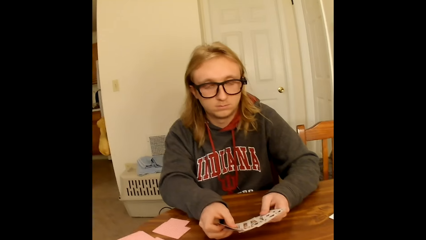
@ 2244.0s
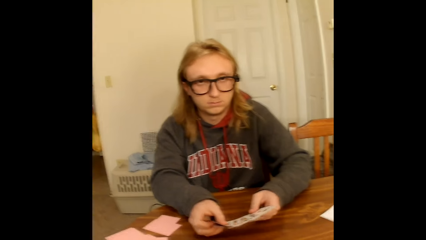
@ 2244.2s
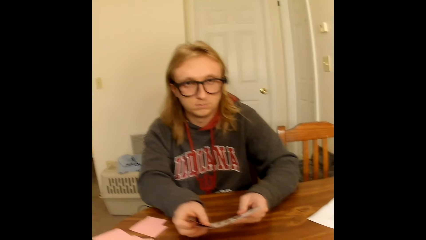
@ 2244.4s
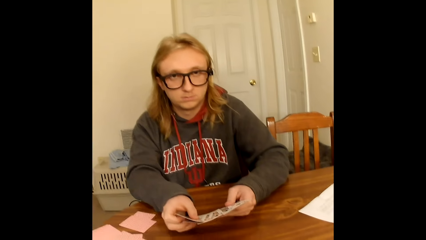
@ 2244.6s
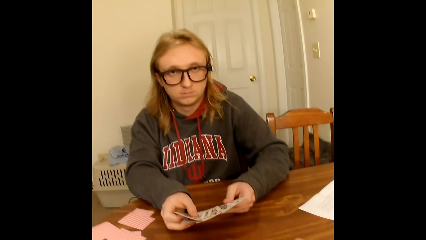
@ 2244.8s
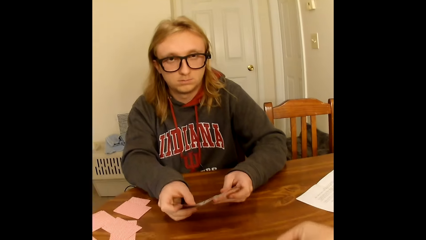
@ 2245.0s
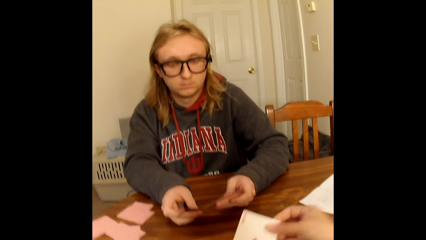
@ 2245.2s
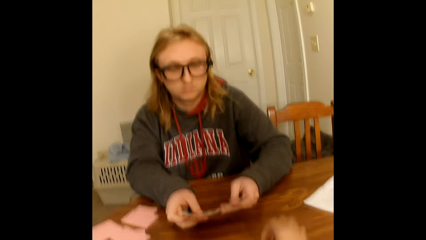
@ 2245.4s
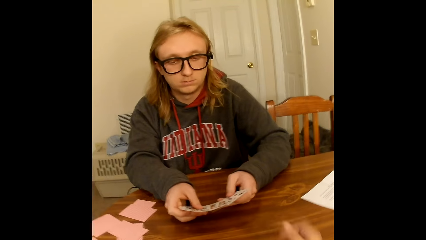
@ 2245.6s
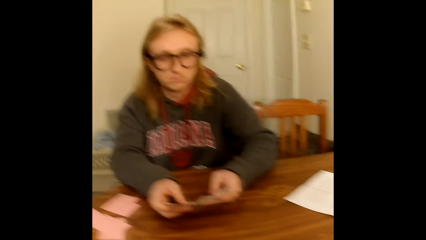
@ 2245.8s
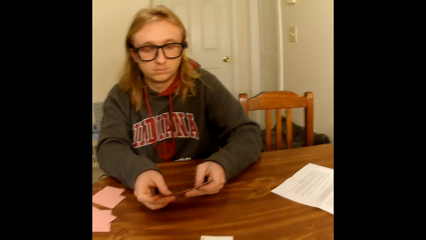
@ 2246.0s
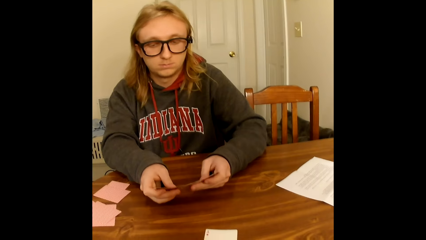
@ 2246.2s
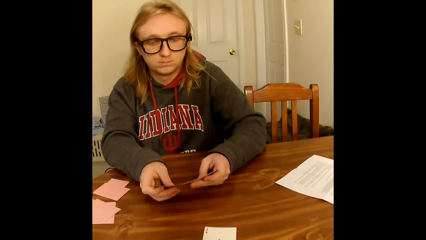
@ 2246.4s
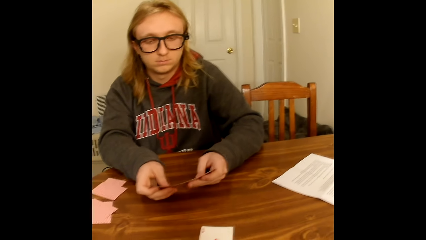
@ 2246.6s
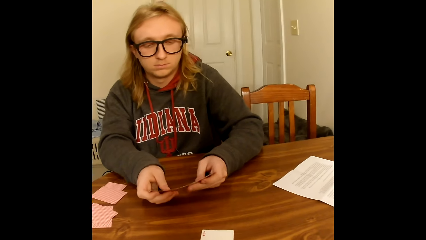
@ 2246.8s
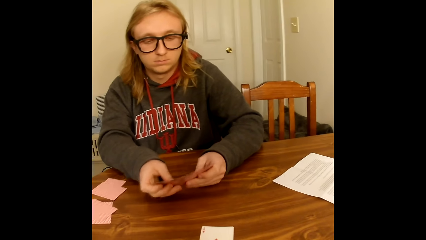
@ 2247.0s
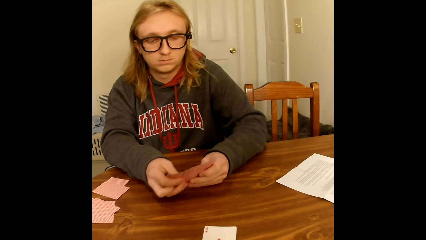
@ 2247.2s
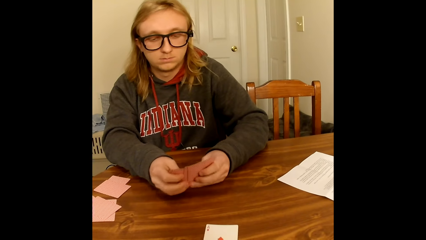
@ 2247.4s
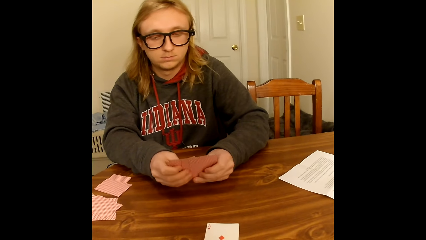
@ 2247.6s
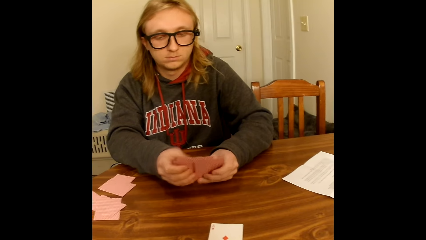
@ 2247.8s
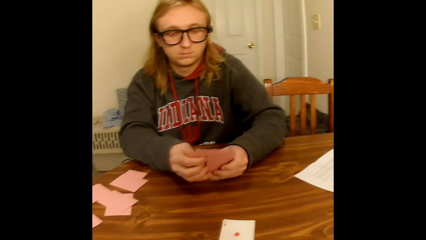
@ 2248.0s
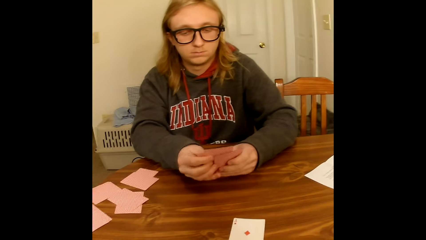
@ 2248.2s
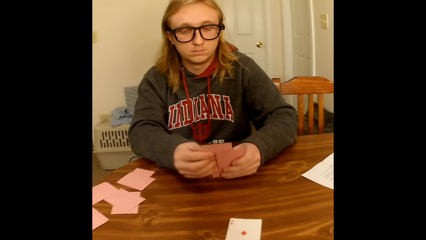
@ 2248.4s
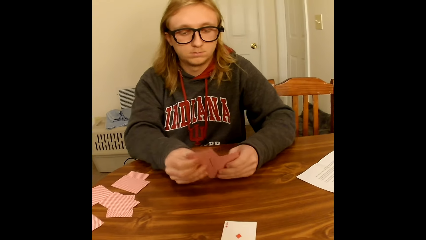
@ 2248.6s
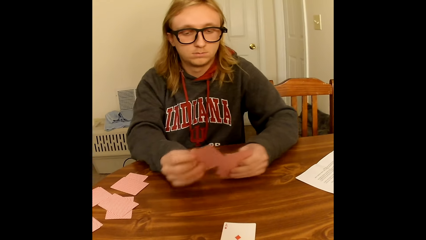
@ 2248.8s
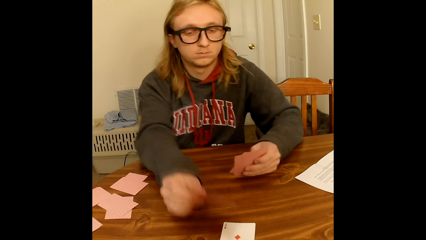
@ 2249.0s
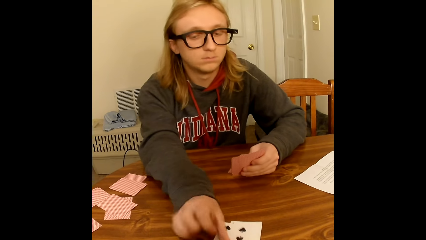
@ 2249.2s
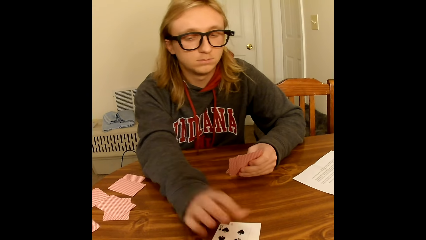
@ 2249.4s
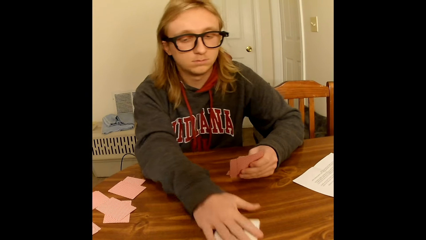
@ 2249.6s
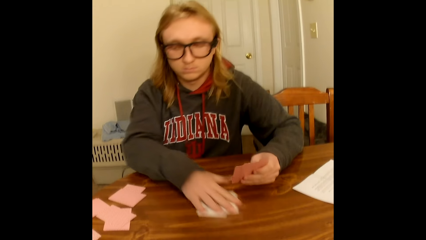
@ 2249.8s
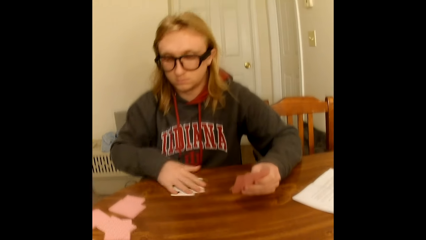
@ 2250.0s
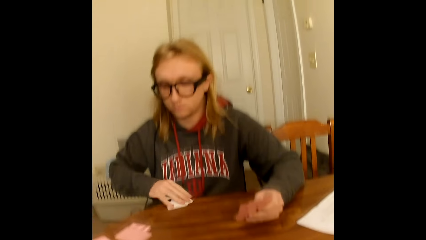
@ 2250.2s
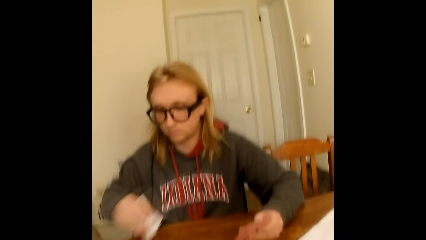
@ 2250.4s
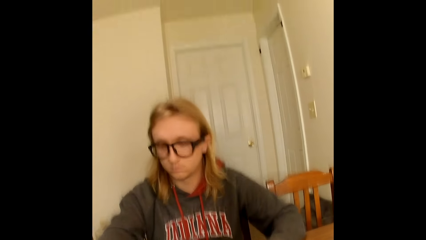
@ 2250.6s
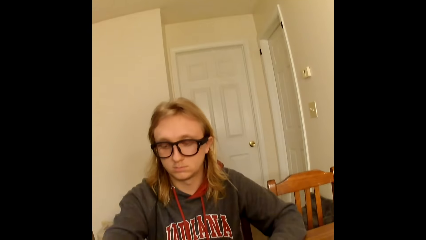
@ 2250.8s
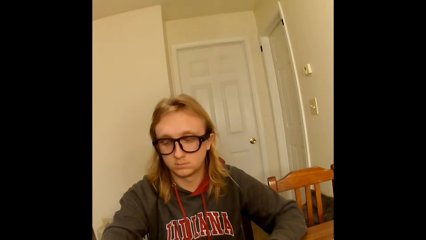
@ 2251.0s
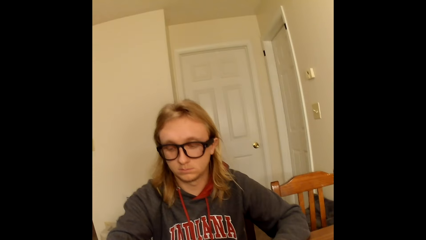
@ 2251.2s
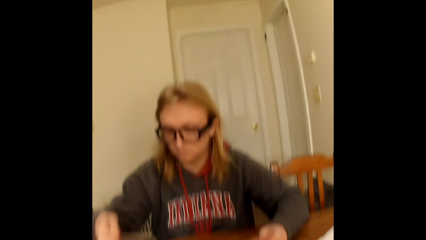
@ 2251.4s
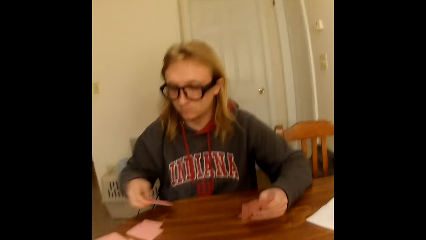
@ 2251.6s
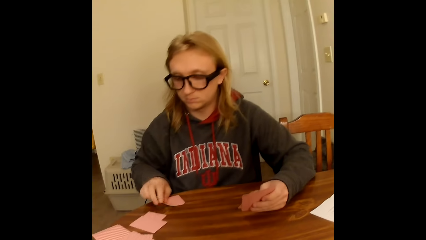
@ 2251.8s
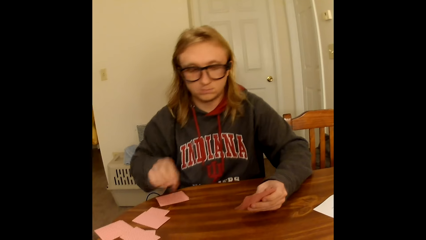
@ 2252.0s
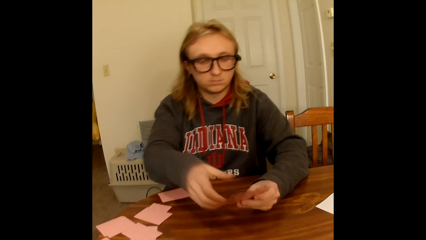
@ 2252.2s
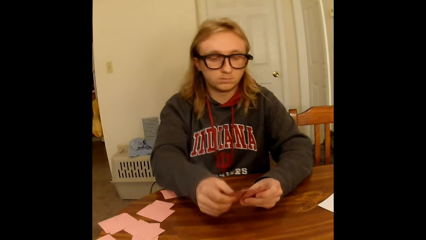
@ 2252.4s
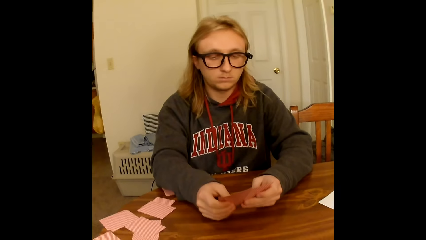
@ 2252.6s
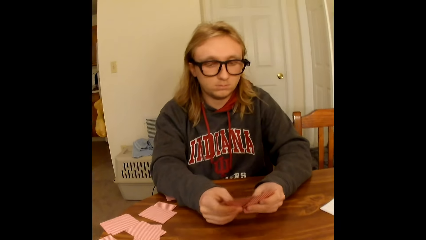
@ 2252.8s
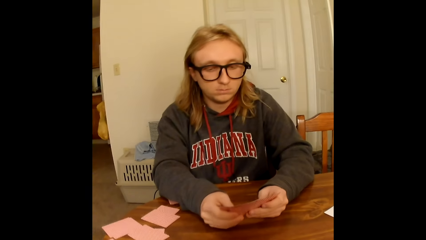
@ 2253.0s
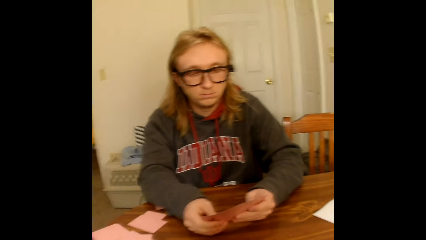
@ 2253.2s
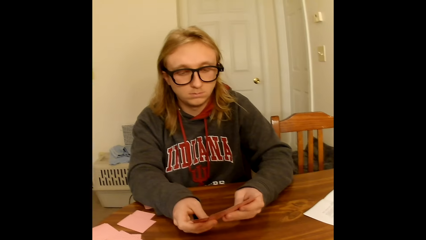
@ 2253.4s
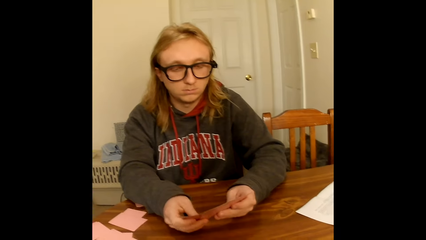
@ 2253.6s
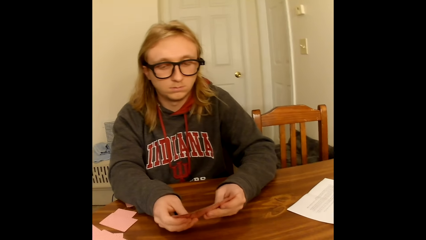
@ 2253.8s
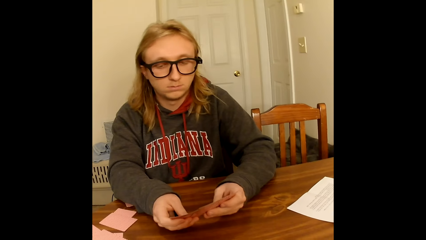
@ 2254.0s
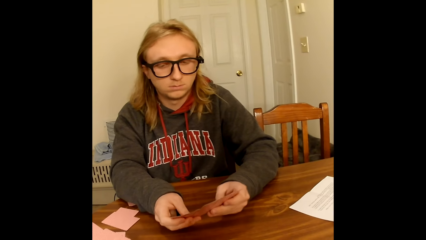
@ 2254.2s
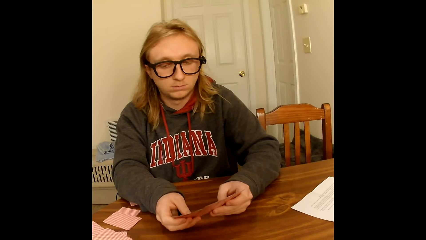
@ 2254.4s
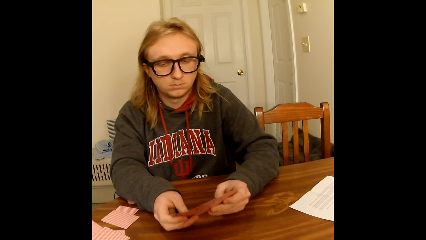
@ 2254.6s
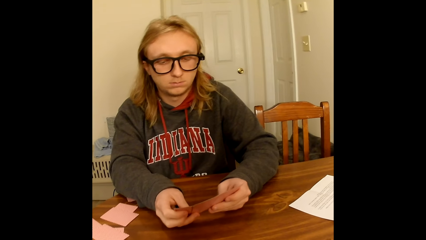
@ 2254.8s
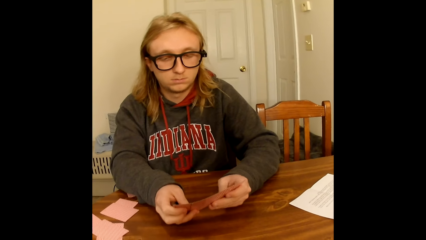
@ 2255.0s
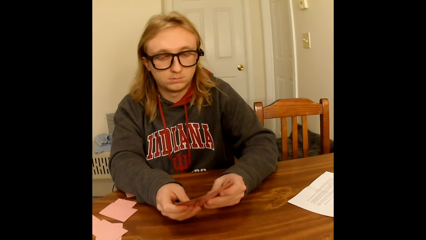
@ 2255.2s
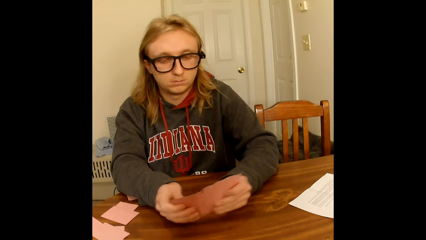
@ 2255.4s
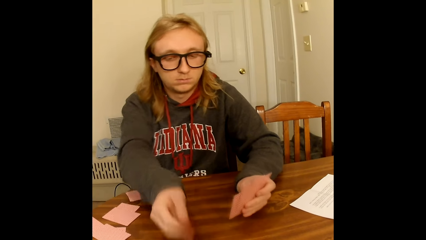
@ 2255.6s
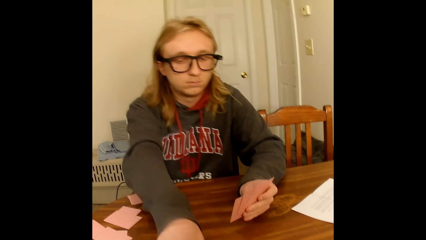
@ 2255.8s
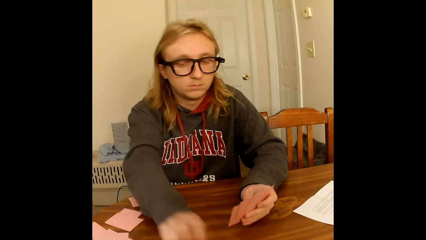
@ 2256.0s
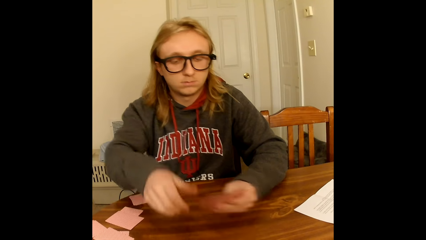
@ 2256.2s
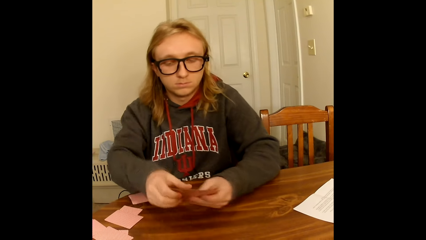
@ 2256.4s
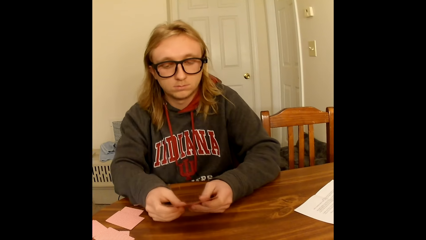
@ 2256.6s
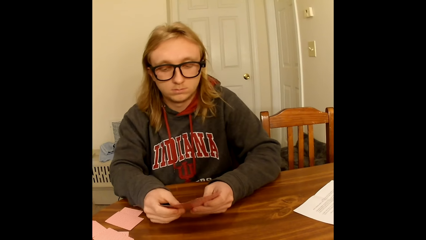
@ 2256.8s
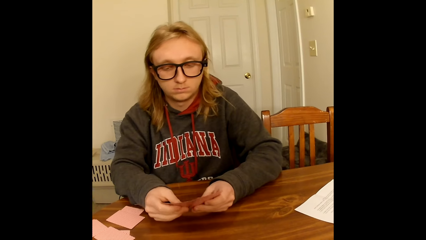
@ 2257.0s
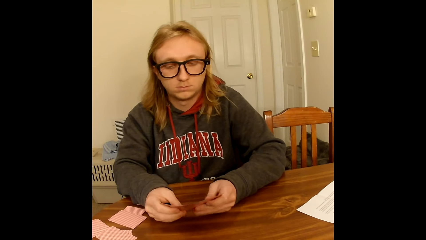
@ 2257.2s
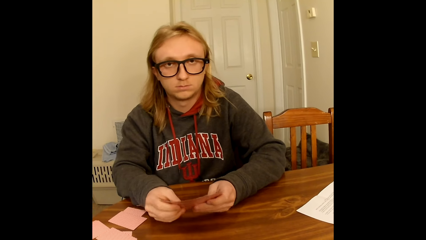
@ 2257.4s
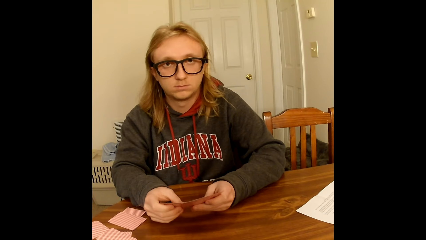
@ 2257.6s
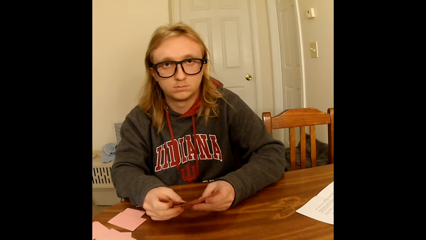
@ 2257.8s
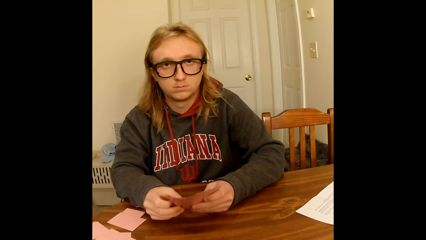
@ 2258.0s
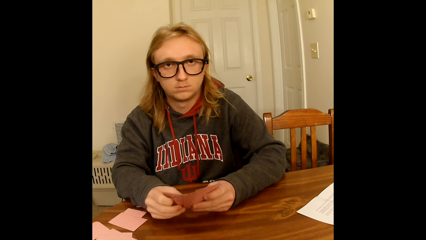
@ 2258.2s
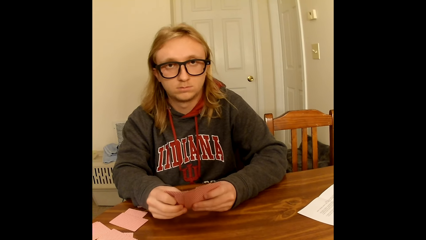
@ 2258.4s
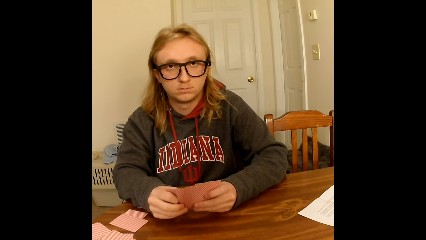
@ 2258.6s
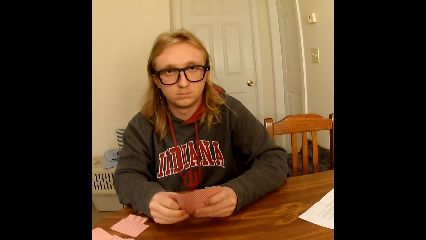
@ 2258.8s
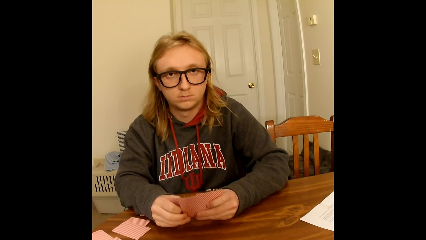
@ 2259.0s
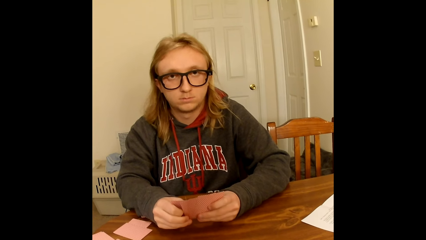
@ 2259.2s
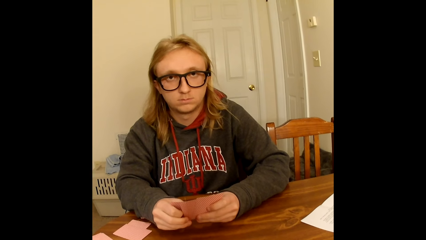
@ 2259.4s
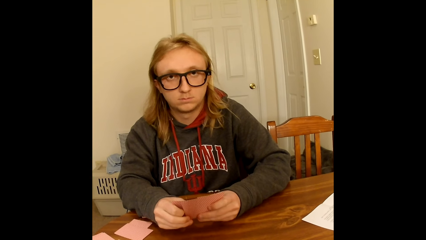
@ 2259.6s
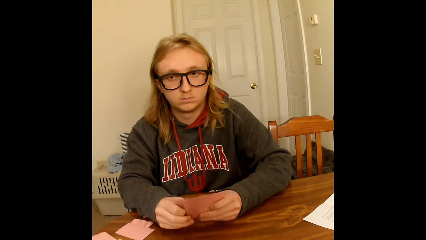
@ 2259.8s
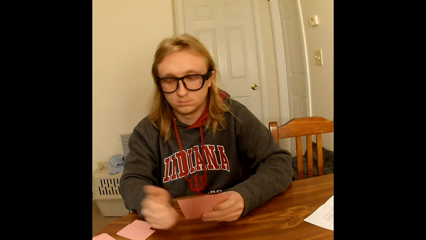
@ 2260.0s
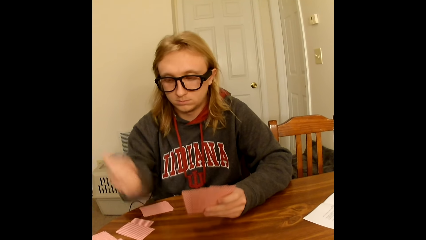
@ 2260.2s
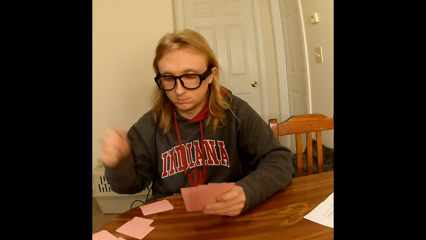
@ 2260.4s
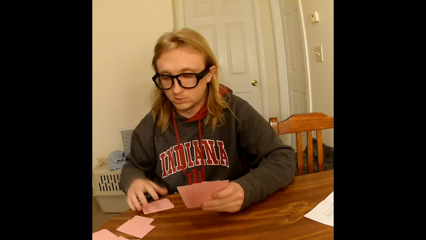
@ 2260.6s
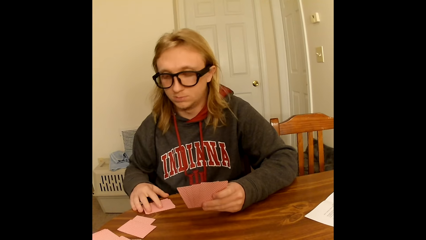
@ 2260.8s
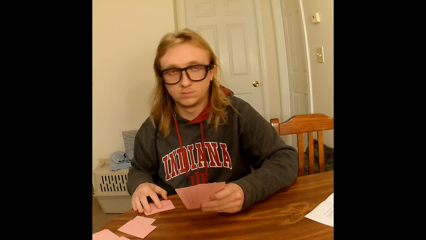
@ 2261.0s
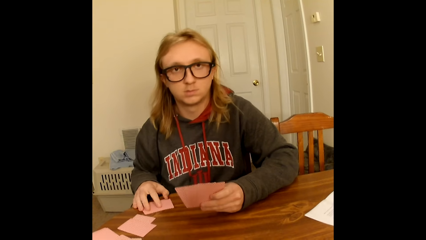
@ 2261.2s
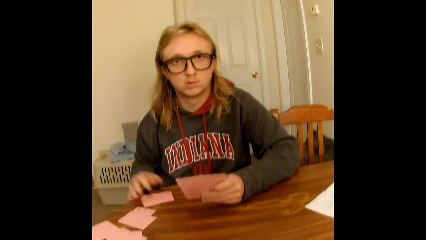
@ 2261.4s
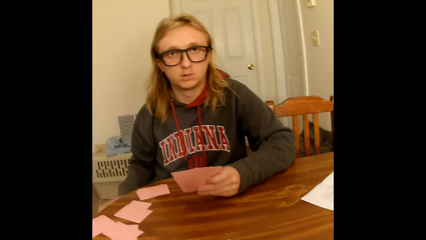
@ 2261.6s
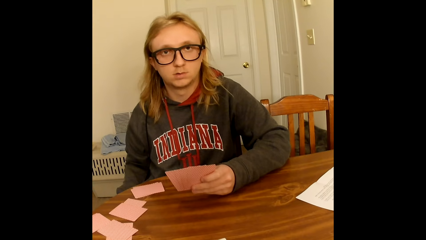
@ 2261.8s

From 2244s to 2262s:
The camera wearer places a playing card in her right hand face up on the table. She touches the cards on the table. A man picks a playing card from the playing cards in his hands with his right hand and places the playing card in his right hand face up on a face up playing card on the table. The man takes two face up playing cards from the table with his right hand and places the playing cards in his right hand face down on the table. The man takes a playing card from the table with his right hand and places the playing card in his right hand face down on the table. The man holds playing cards face up to him with both hands, spreads the face up playing cards in both hands with both hands and looks through the cards in his hands. The man places a playing card face up on the table with his right hand, holds the playing cards face up to him with both hands, spreads the face up playing cards in both hands with both hands, looks through the cards in his hands and holds the playing cards face up to him with both hands. The camera wearer speaks to the man. The man touches a deck of face down playing cards on the table with his right hand, touches his lap with his right hand and holds the playing cards face up to him with his left hand.
